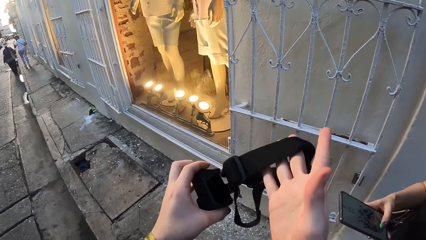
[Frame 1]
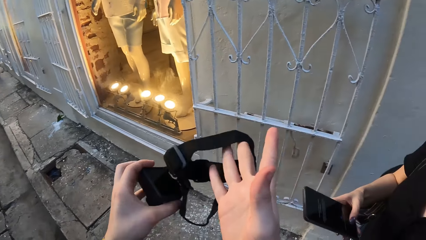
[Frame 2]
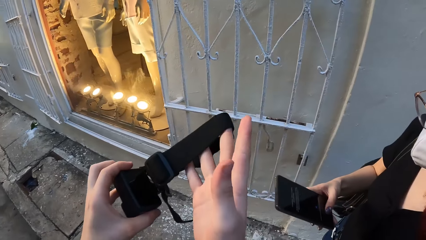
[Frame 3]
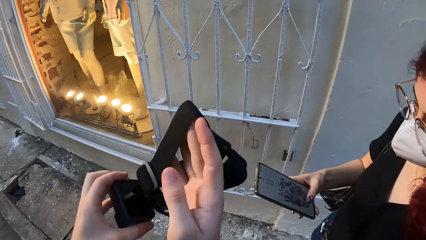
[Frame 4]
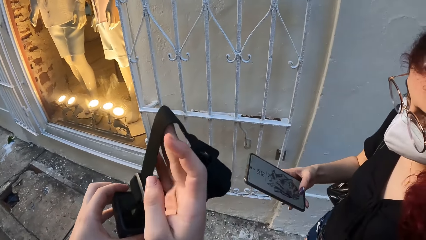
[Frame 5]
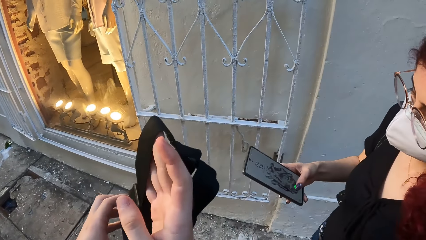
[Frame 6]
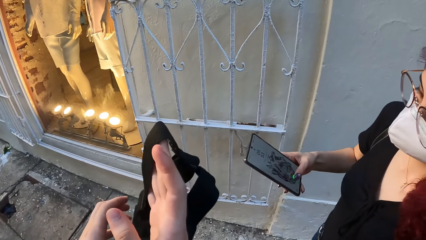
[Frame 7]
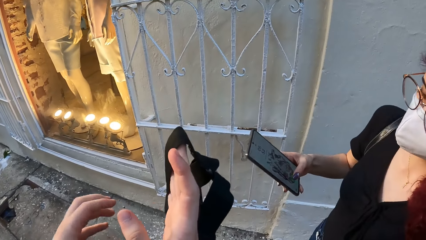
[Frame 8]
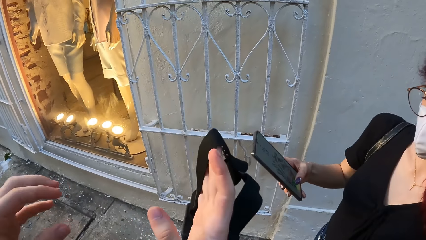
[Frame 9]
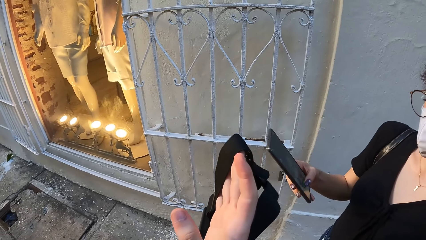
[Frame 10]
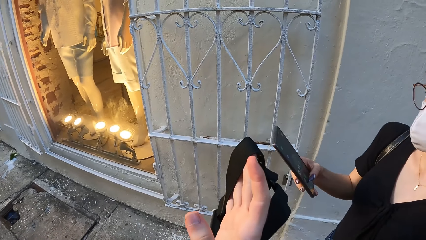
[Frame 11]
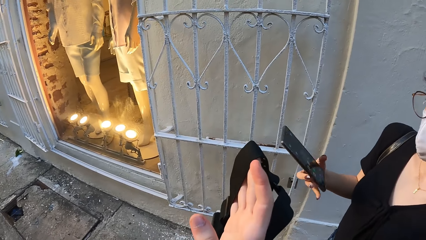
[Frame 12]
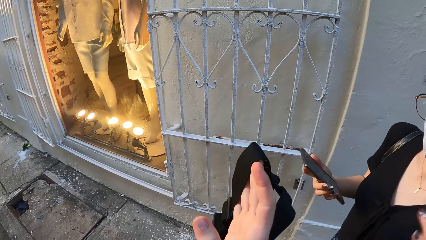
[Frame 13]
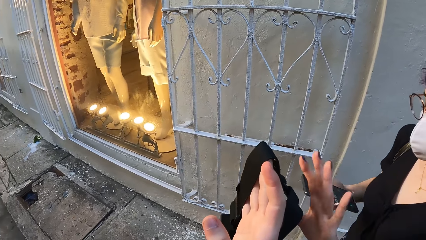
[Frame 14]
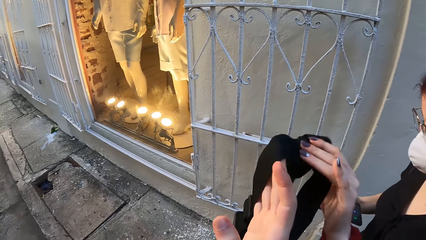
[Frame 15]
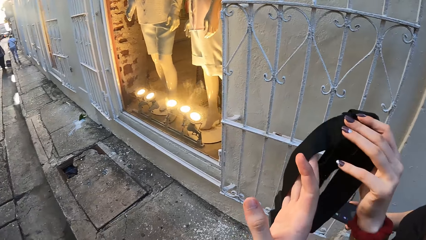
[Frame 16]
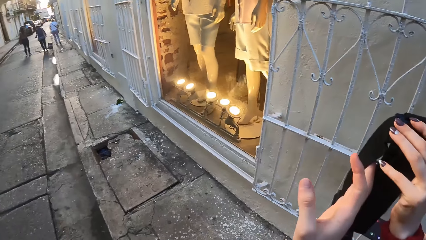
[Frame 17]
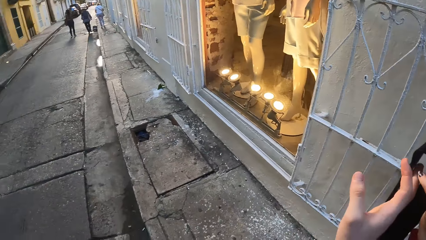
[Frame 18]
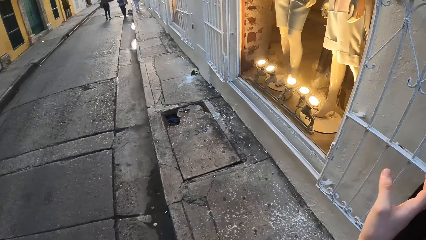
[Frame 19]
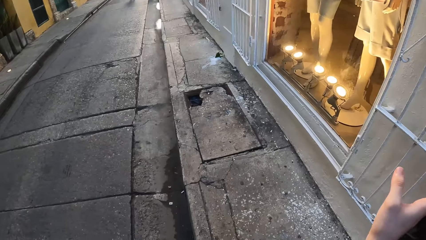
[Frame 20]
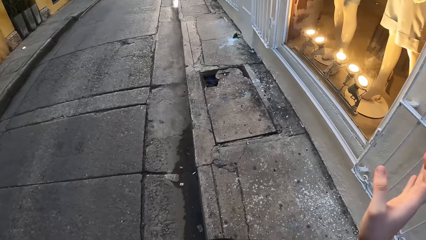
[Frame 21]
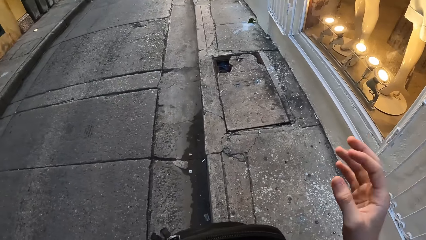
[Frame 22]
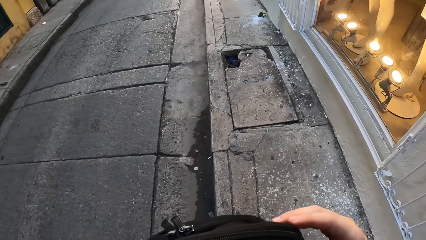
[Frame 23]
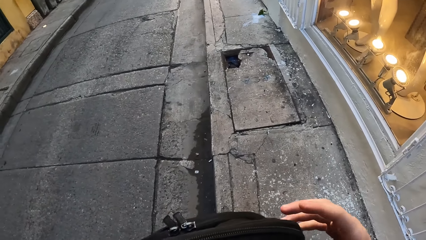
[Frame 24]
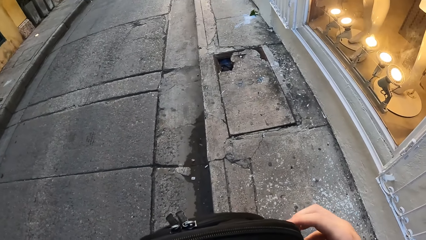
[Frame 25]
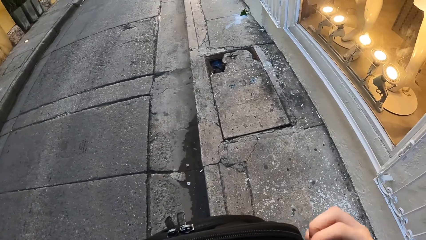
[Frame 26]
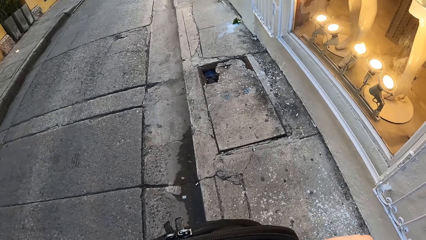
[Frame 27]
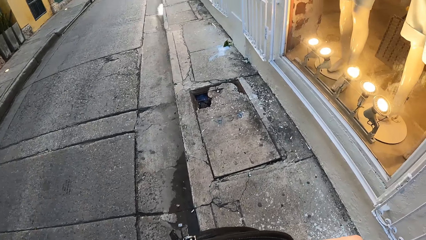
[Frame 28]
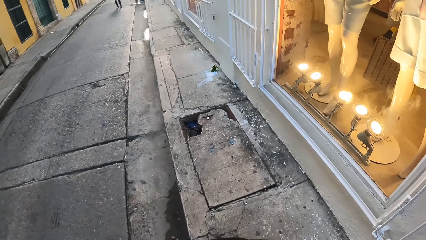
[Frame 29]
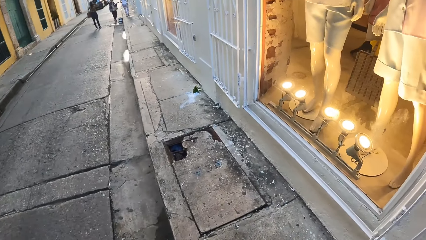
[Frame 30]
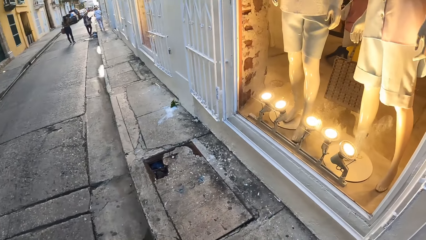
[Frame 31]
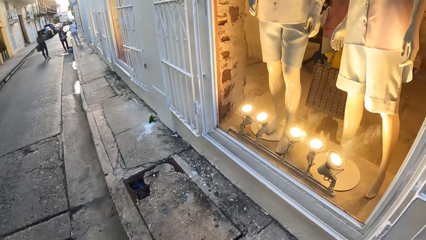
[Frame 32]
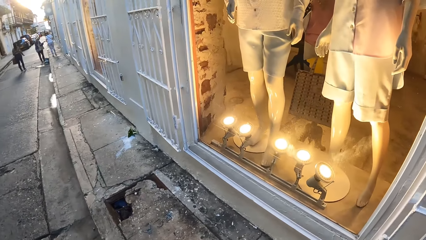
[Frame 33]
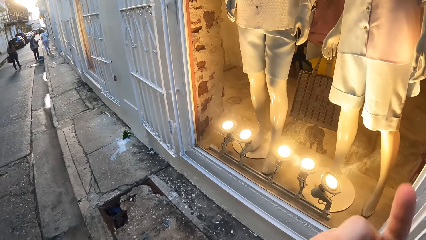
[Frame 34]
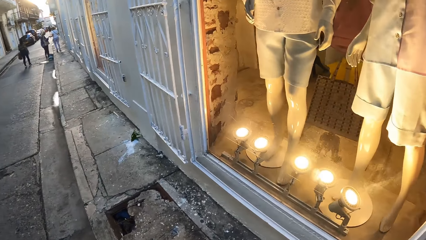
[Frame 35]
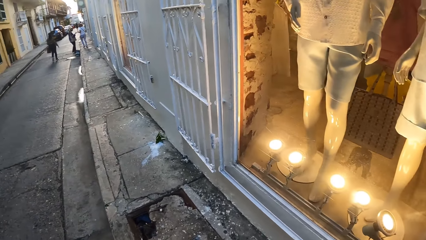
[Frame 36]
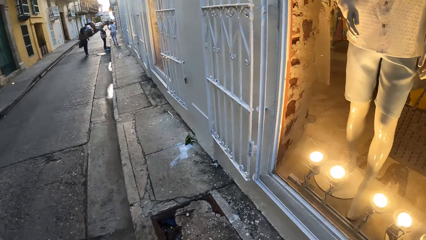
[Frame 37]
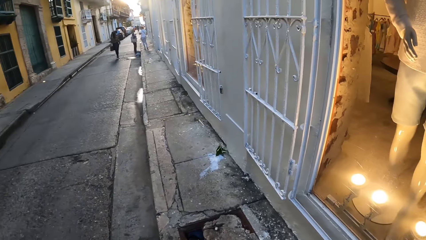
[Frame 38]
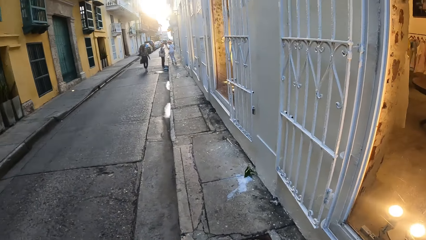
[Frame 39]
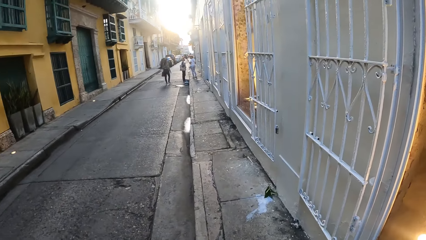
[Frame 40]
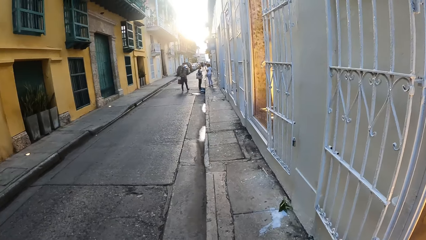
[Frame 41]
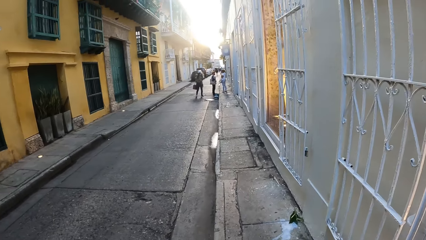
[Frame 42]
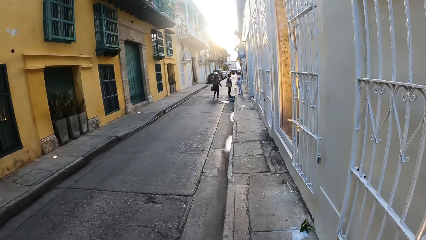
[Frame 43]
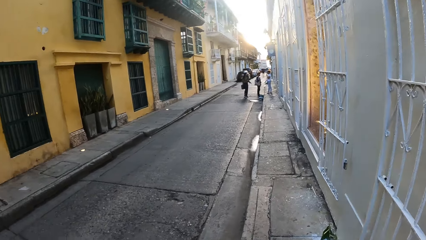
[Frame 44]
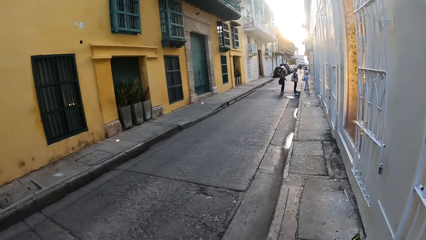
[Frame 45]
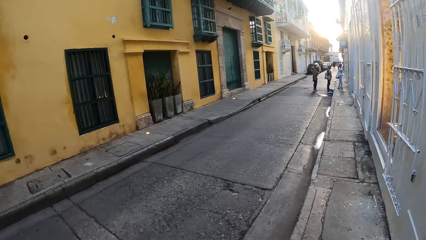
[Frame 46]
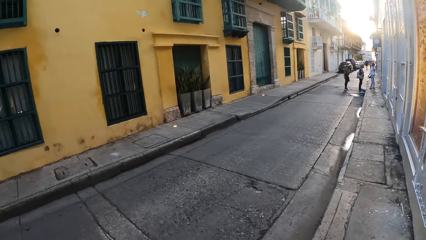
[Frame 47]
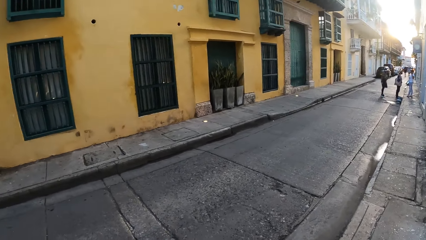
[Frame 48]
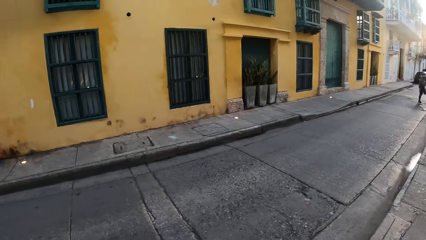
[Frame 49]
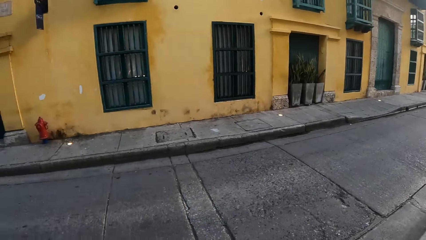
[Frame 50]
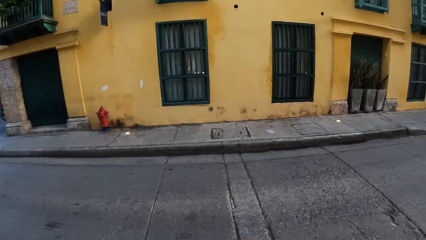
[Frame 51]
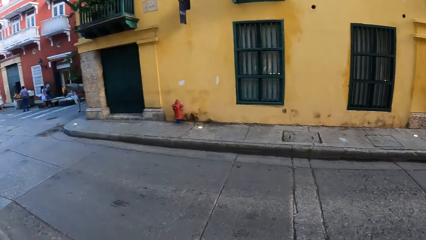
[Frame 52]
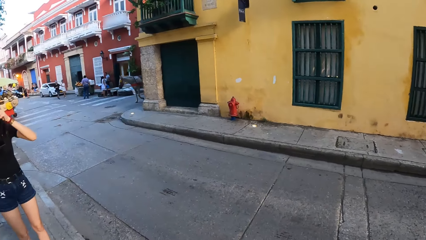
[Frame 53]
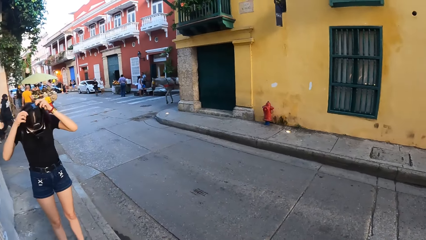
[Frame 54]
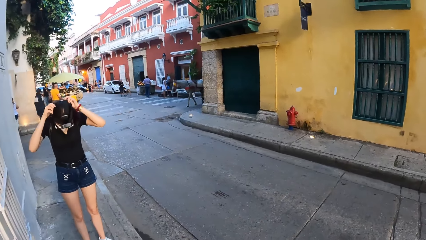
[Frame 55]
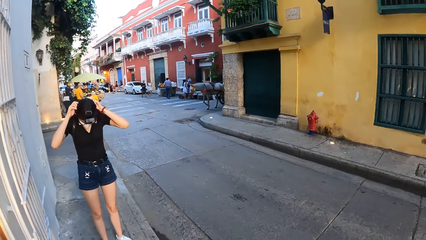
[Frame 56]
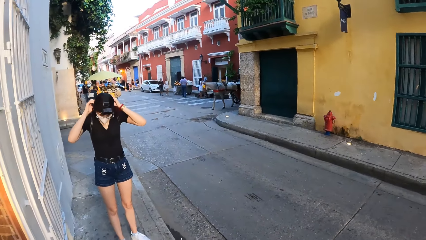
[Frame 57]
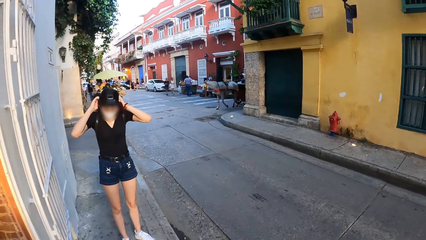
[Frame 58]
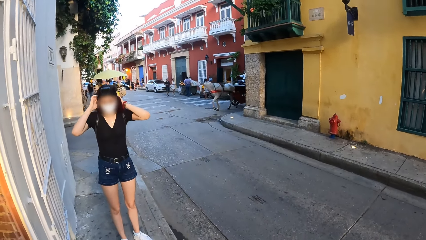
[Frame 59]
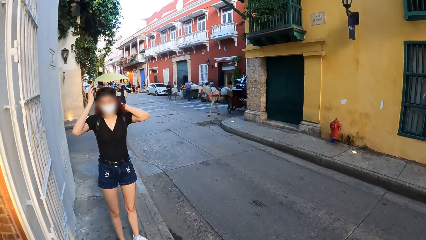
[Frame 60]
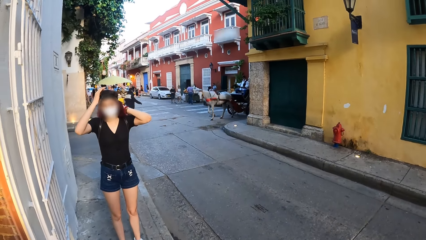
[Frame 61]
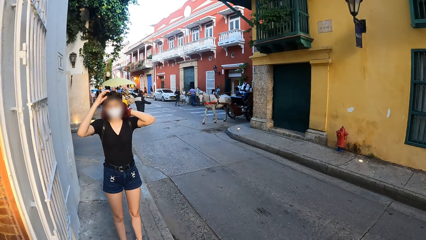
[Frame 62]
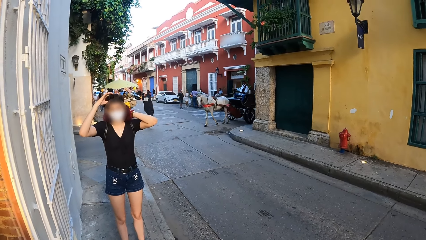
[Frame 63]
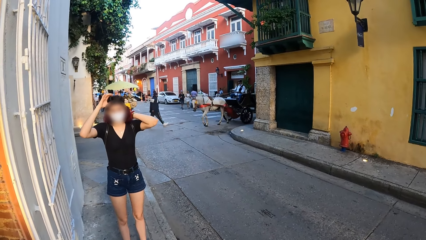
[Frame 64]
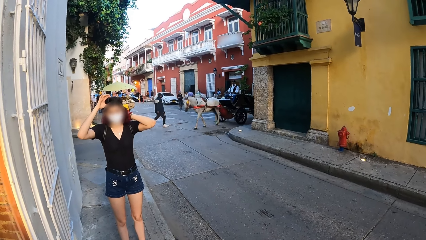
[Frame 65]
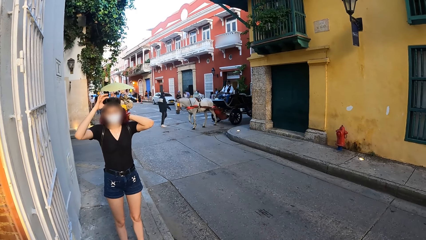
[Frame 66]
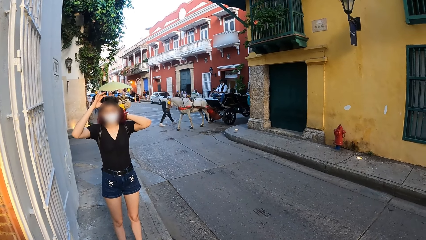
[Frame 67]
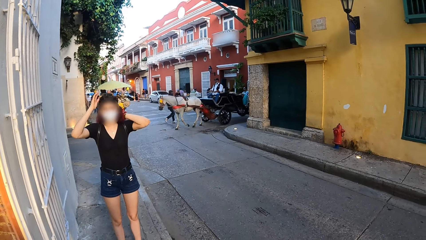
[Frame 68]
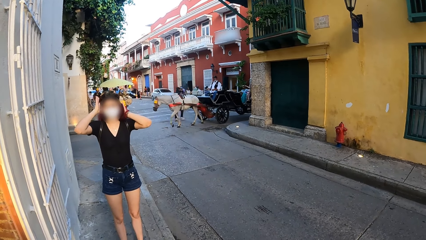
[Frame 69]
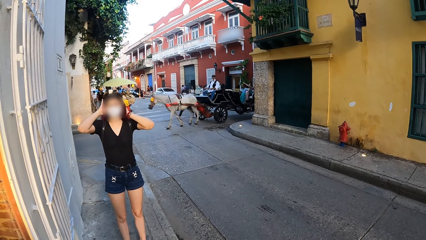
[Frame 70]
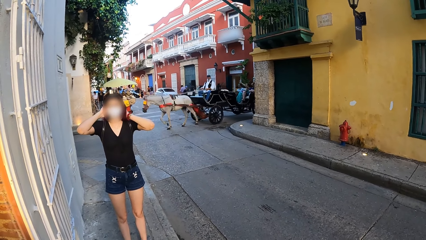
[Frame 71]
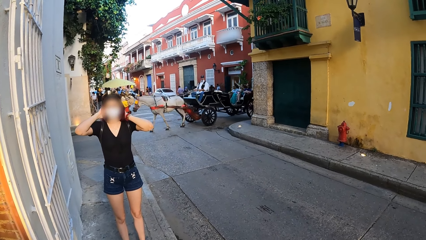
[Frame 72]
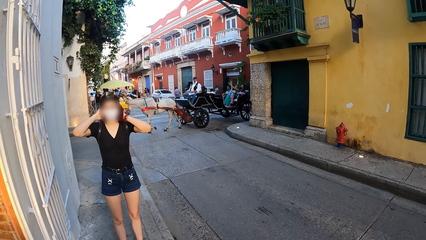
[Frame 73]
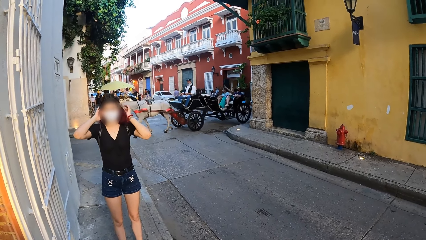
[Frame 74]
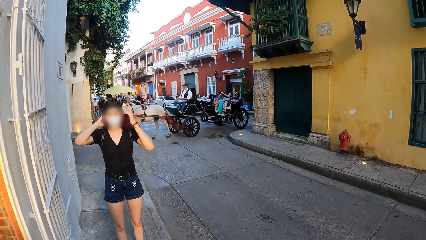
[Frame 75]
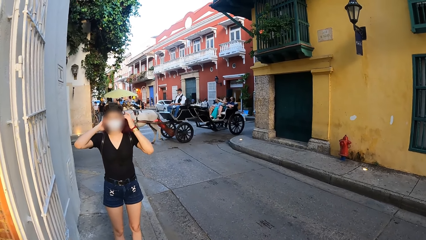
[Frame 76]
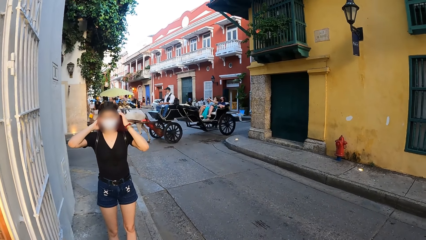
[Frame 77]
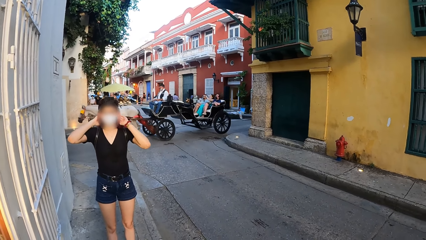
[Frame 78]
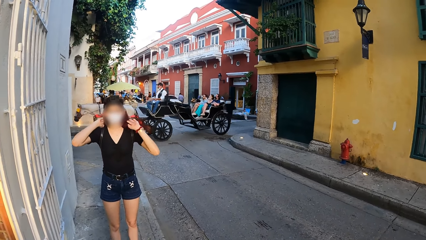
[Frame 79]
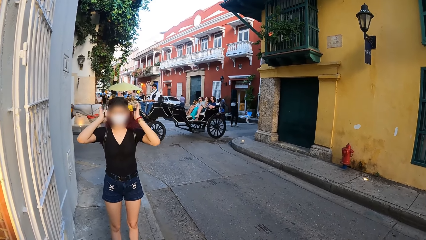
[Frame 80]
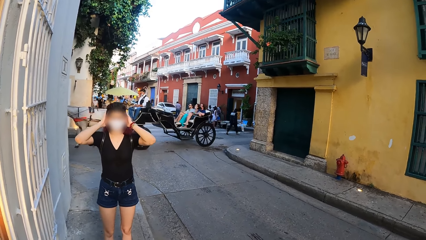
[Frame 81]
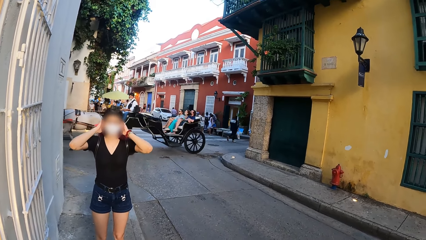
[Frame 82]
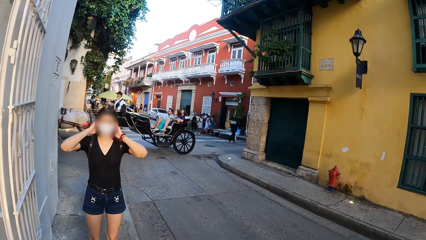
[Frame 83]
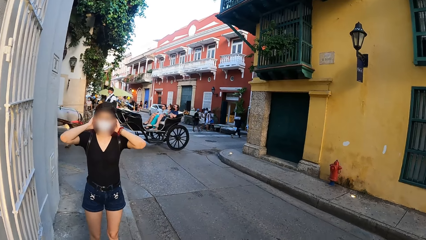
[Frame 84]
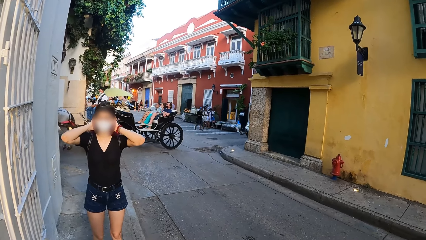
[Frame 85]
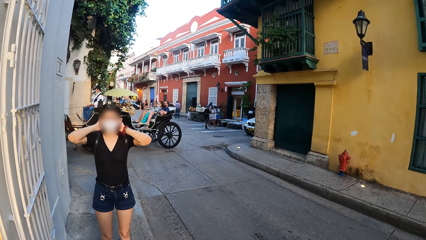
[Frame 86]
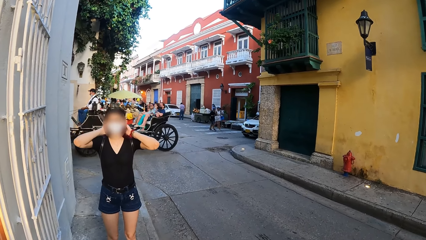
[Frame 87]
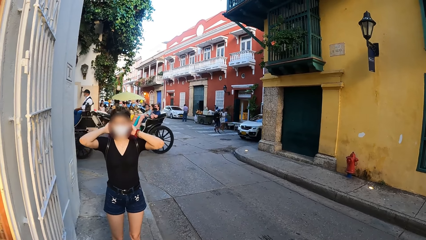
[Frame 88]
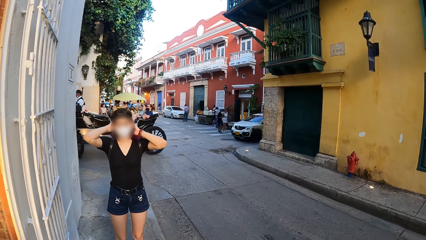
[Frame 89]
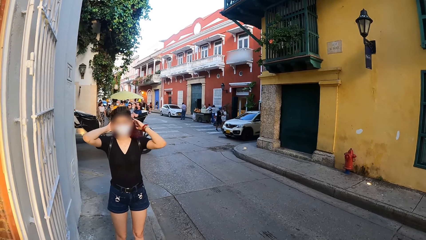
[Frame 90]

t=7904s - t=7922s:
The woman holds a phone with her right hand. The camera wearer holds the camera with her right hand. The woman scrolls the phone. The woman collects the camera from the camera wearer's right hand with her left hand. The camera wearer picks up a bag and walks. The woman wears the camera on her head with both hands. The camera wearer looks around. The woman looks at the camera wearer. The woman adjusts her hair with both hands. A horse carriage rides past the camera wearer on the road.
